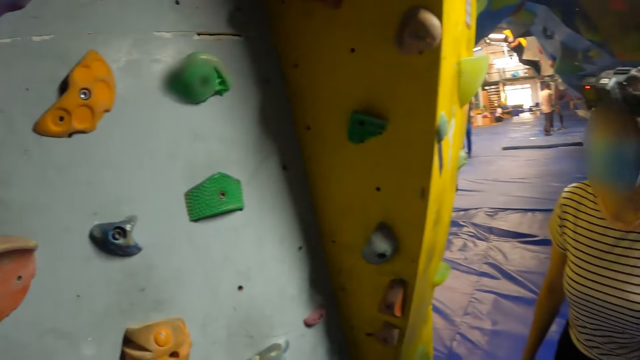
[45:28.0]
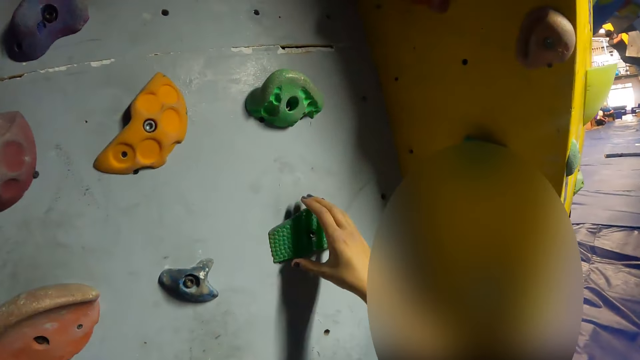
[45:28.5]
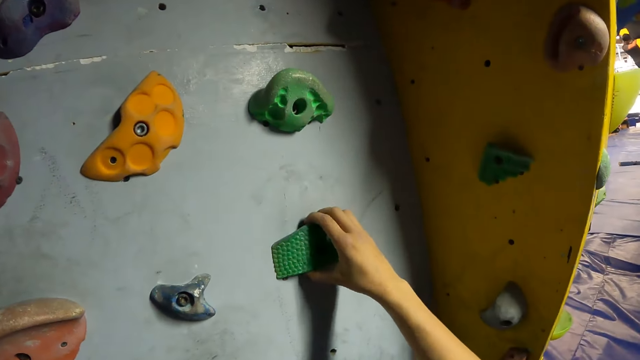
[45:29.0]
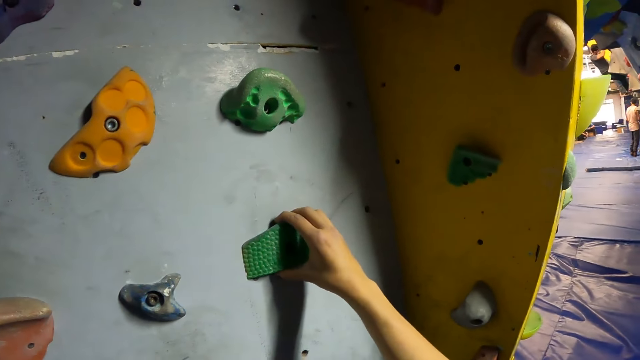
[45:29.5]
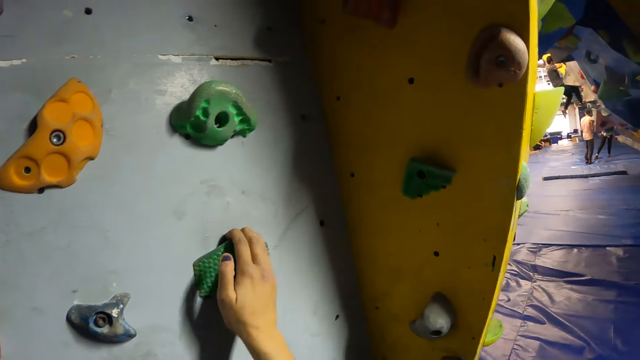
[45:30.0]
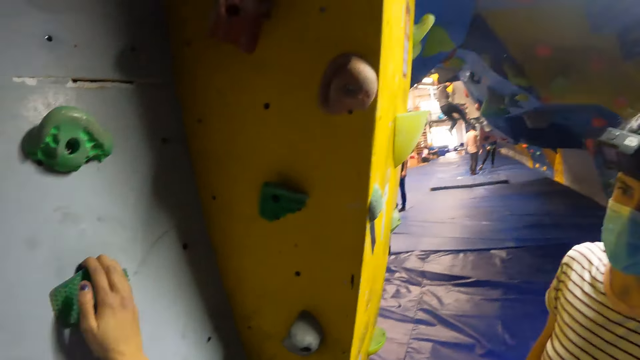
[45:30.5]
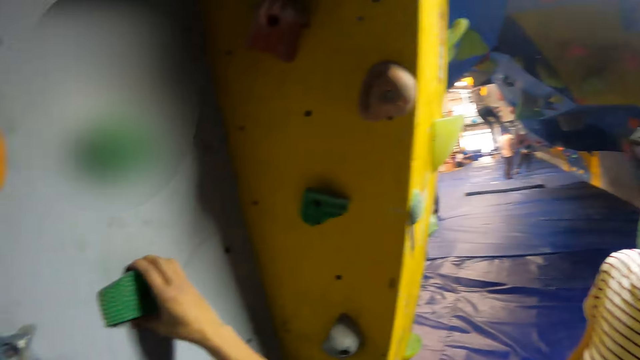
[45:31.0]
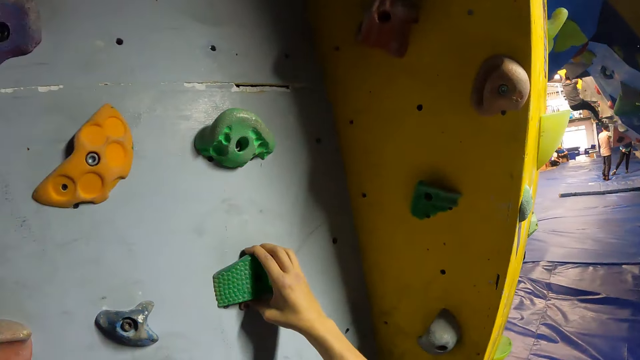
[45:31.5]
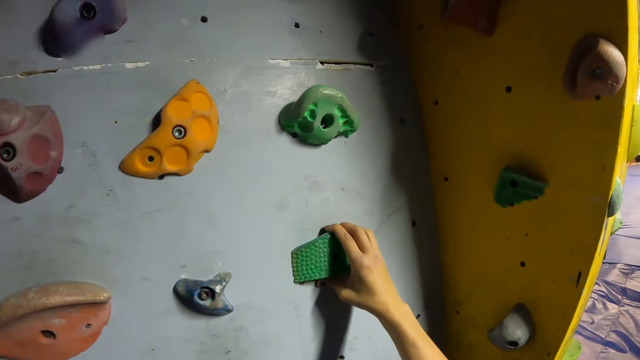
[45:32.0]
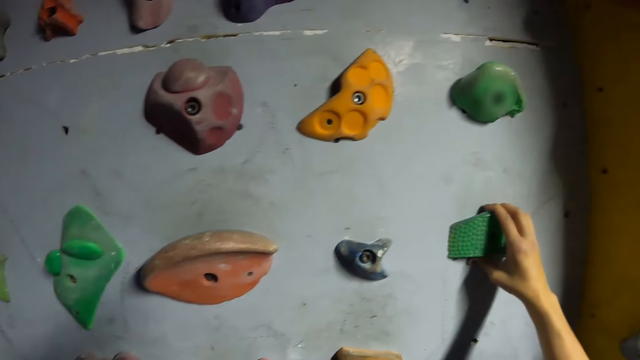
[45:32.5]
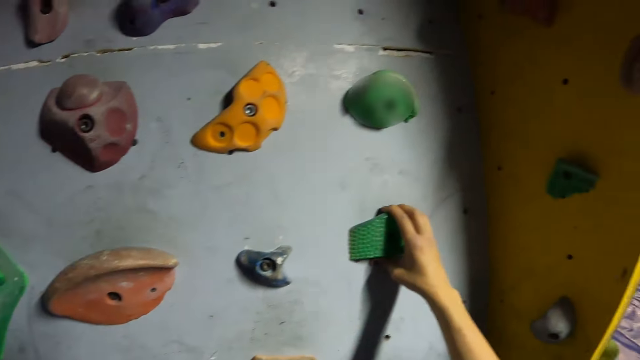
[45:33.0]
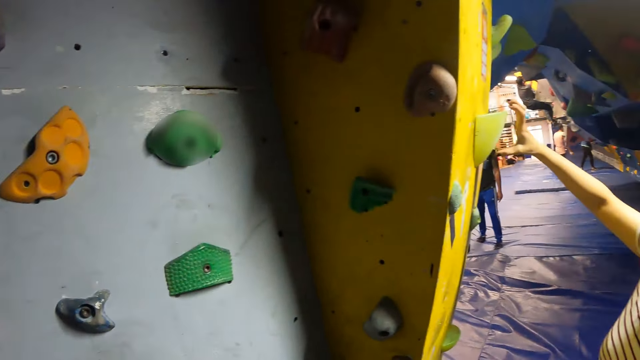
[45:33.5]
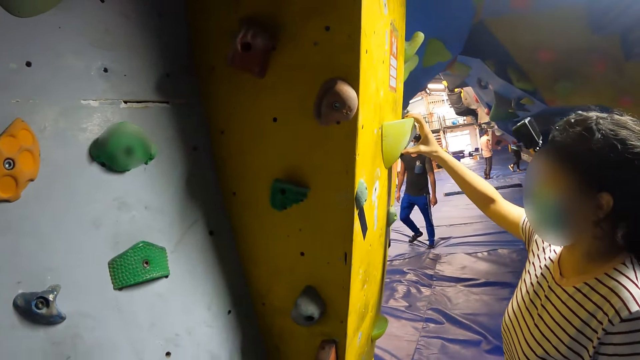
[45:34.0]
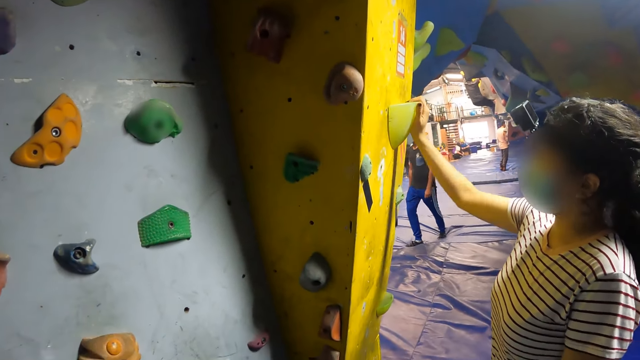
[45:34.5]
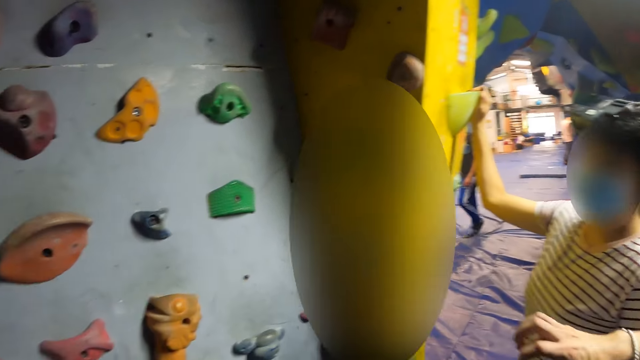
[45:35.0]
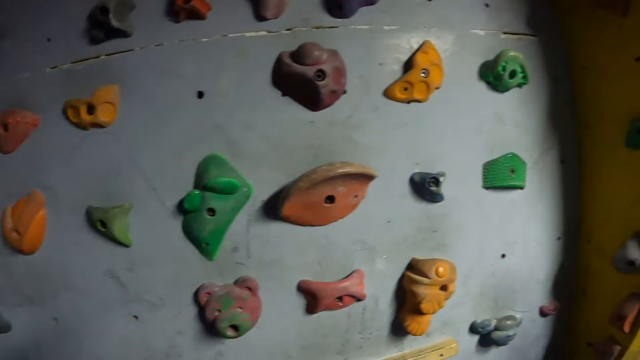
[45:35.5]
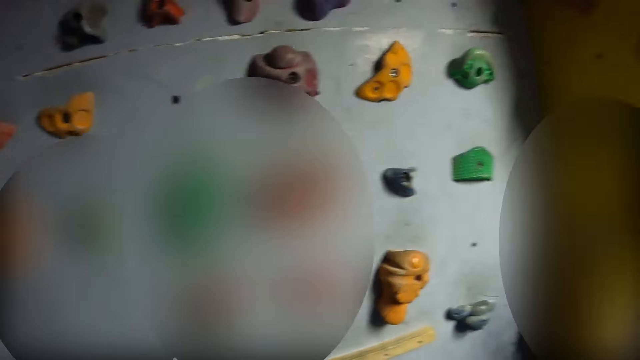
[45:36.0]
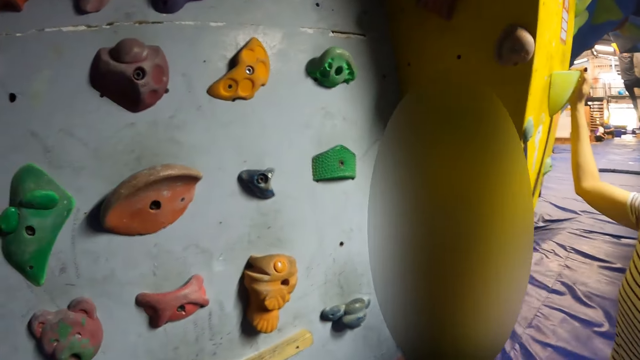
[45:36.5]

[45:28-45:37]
The camera wearer holds an attachment of the bouldering wall with her right hand. She looks around. The woman holds the attachment of the bouldering wall with her right hand.

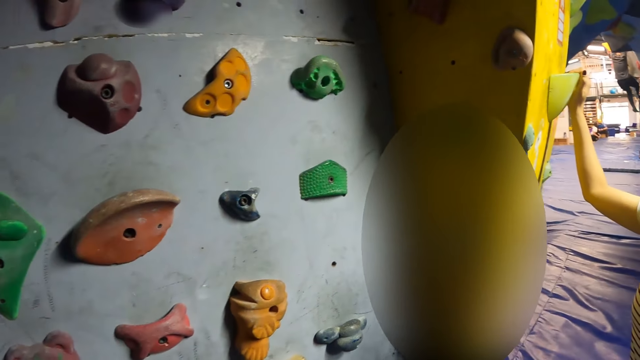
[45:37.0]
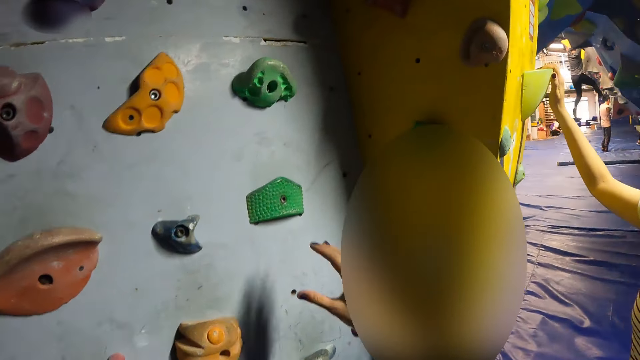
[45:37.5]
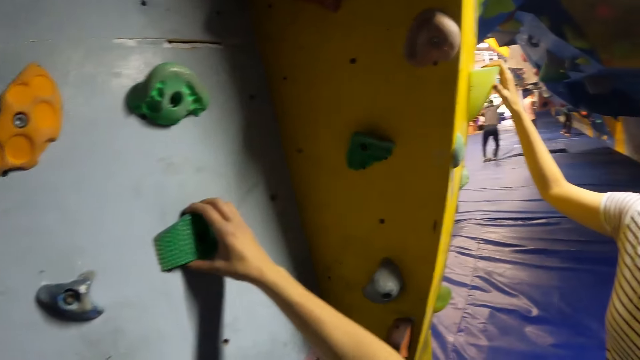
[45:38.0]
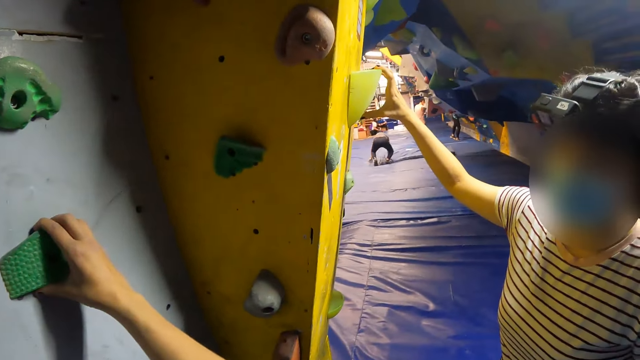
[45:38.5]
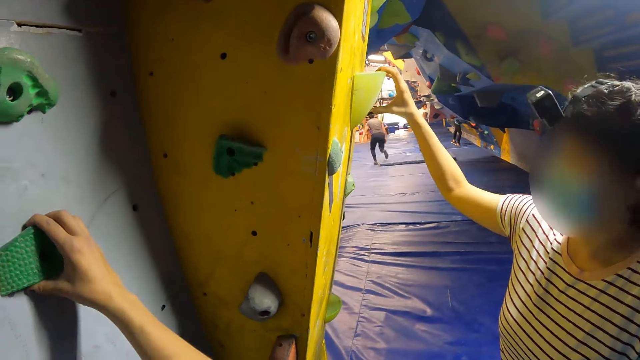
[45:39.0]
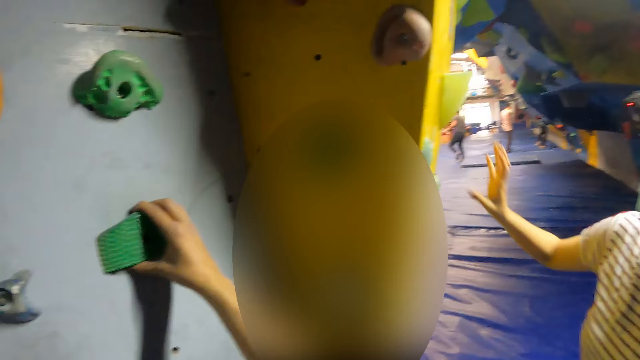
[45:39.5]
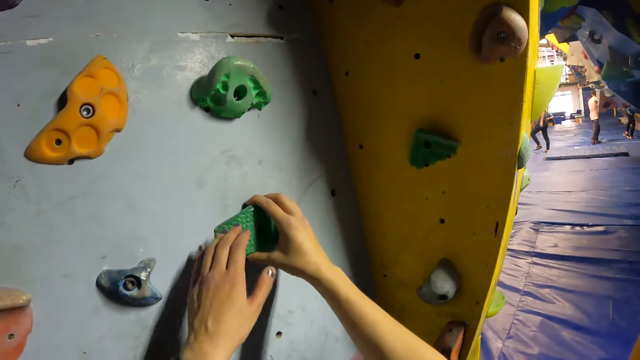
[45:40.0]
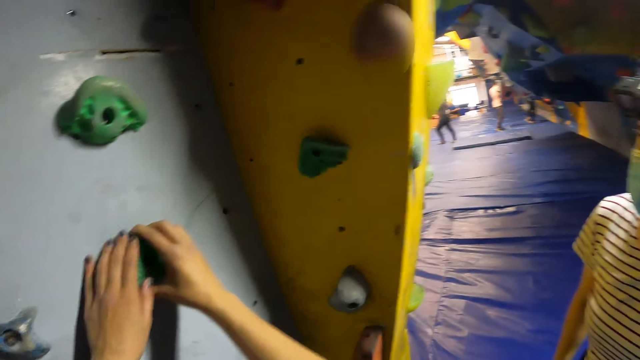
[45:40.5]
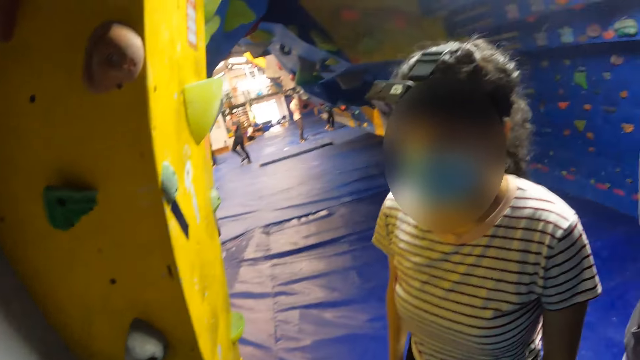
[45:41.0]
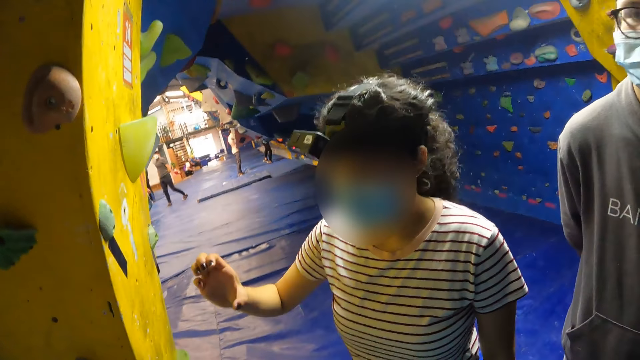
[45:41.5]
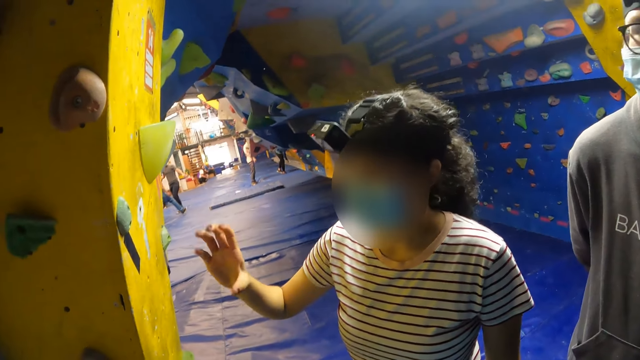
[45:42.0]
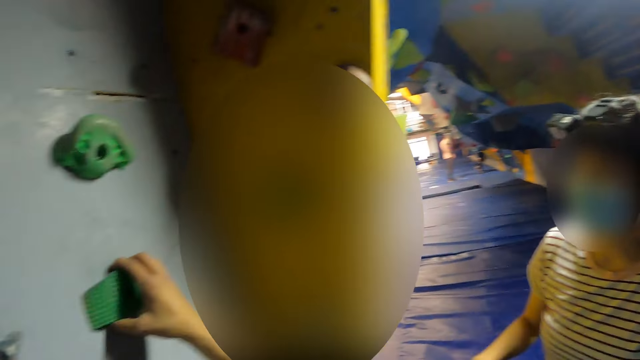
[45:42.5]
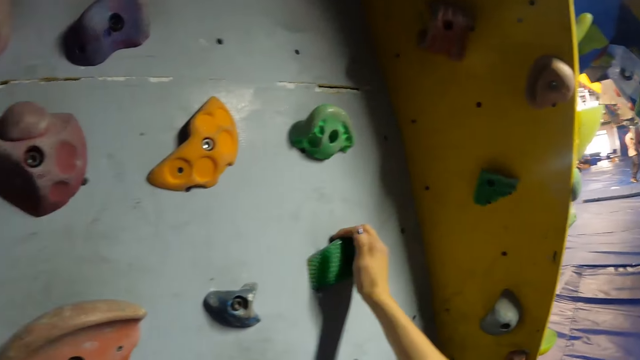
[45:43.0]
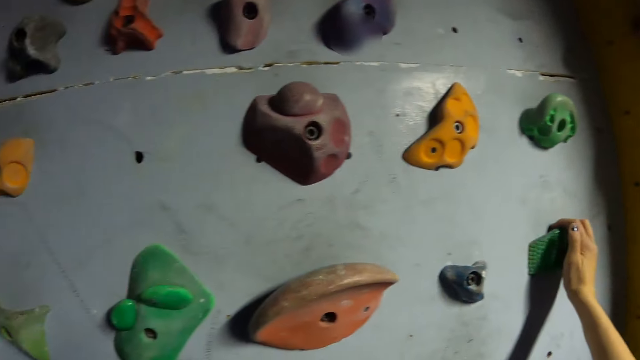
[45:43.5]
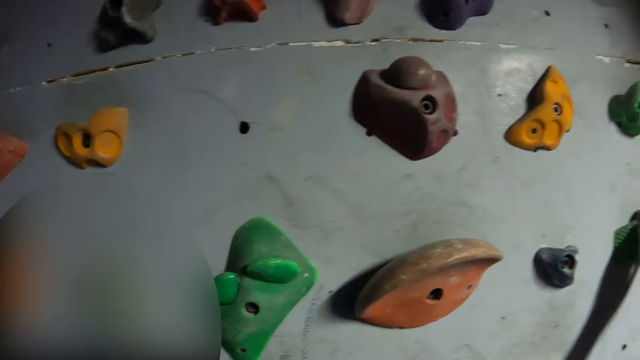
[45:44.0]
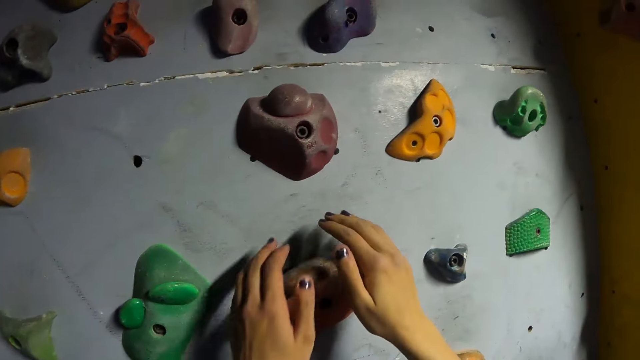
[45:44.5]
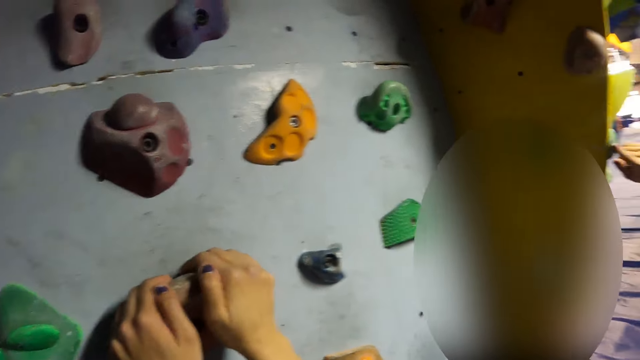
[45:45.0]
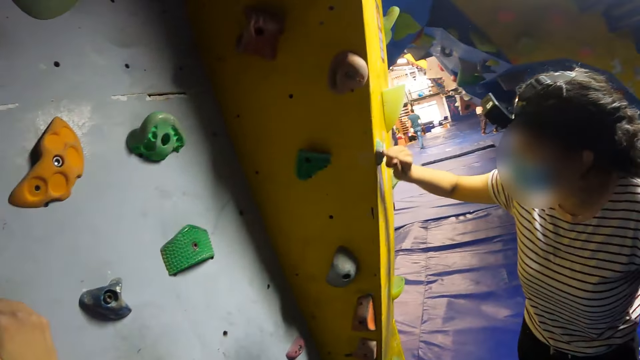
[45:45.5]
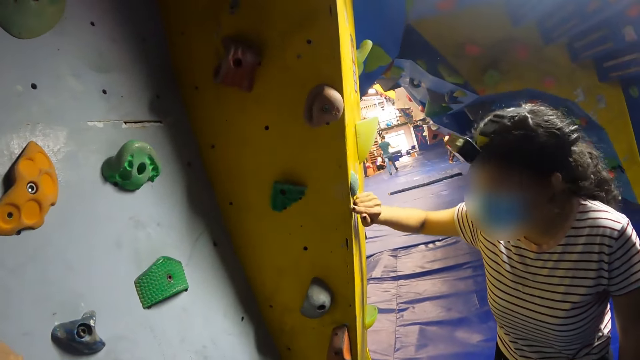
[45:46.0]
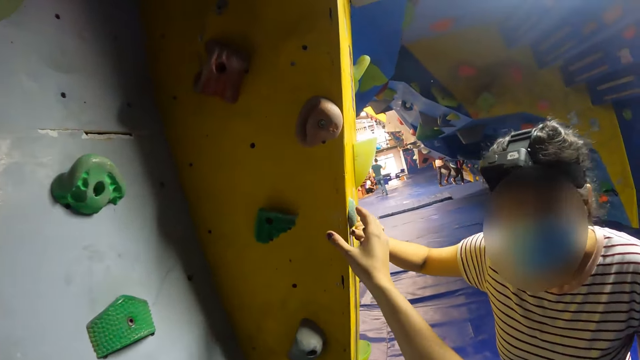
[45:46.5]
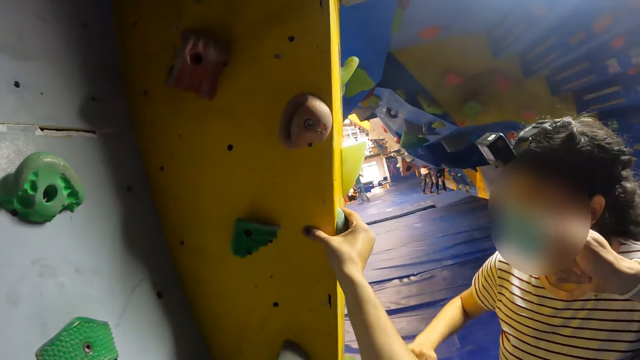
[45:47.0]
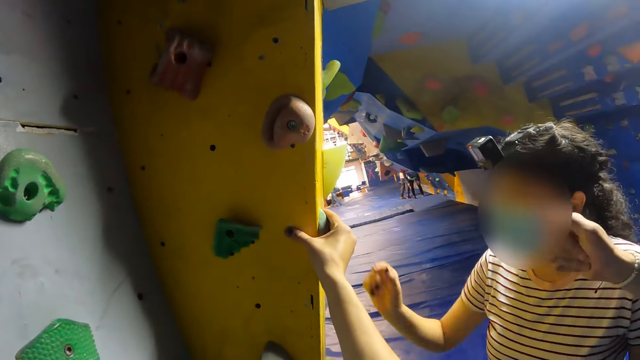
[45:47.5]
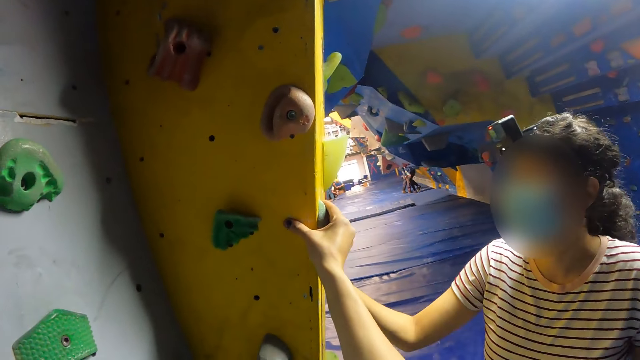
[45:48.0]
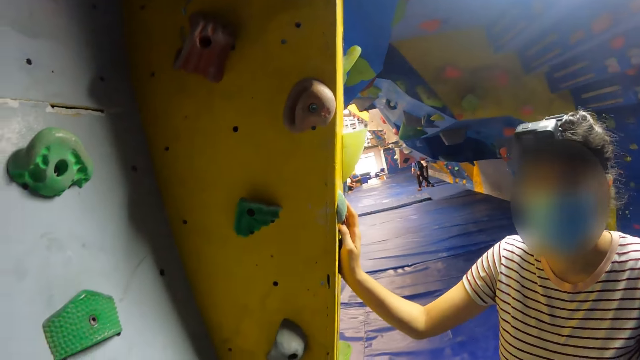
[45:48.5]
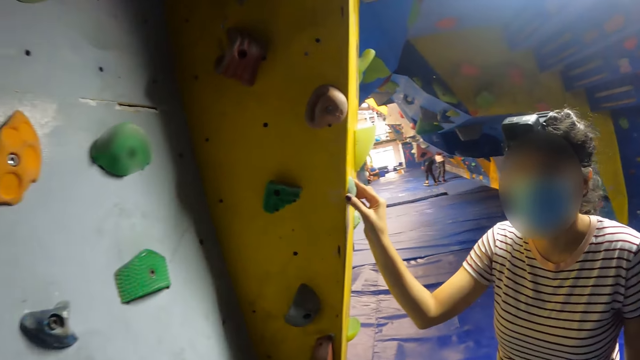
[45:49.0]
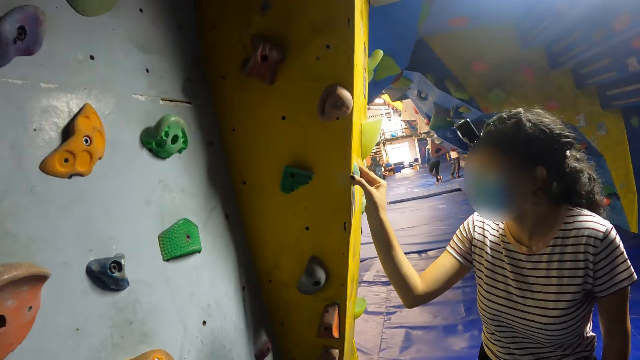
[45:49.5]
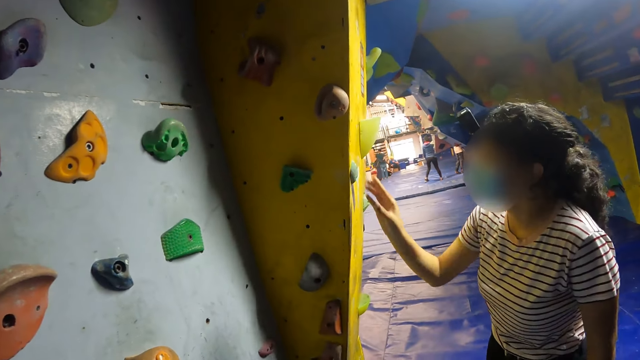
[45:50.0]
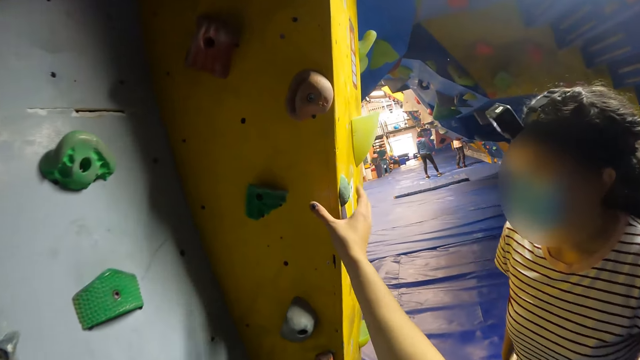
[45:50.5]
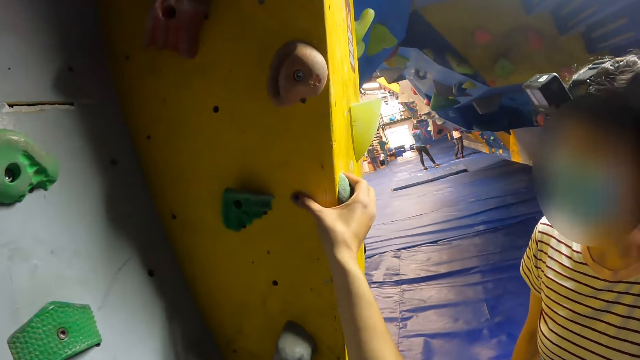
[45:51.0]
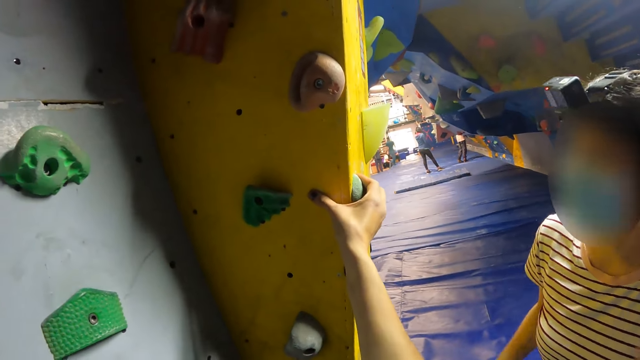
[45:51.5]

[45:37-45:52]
The camera wearer holds the attachment or holder of the bouldering wall with her right hand. She grabs the holder with both hands. The woman moves the hand. The camera wearer grabs the holder. She looks around. She holds the attachment of the bouldering wall with both hands. She looks around. The woman turns her right hand around the attachment of the bouldering wall with her right hand. The camera wearer holds the attachment of the bouldering wall with her right hand. The woman holds the attachment of the bouldering wall with her right hand. The camera wearer holds the attachment of the bouldering wall with her right hand.
